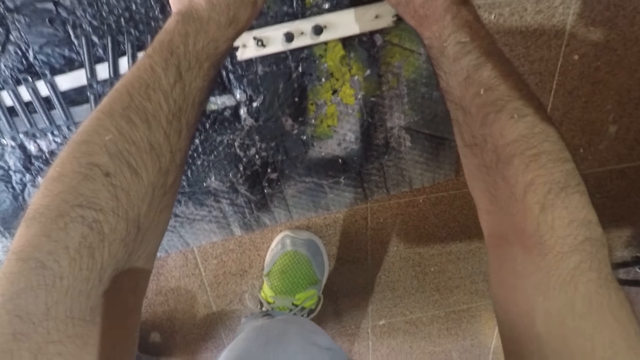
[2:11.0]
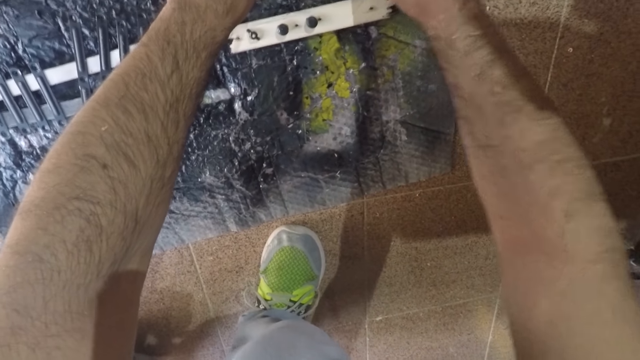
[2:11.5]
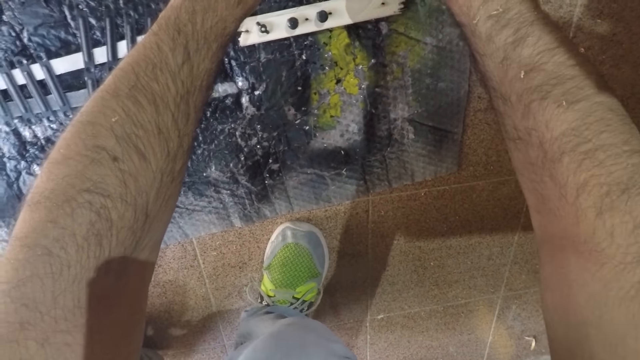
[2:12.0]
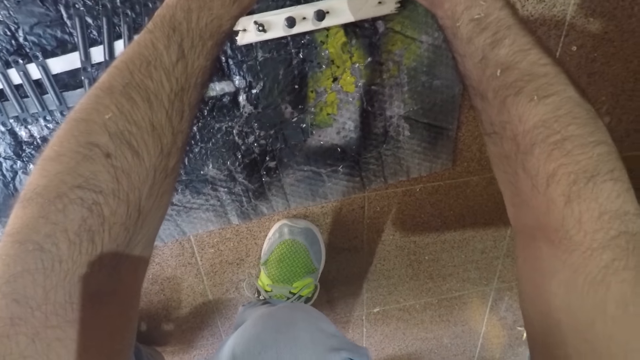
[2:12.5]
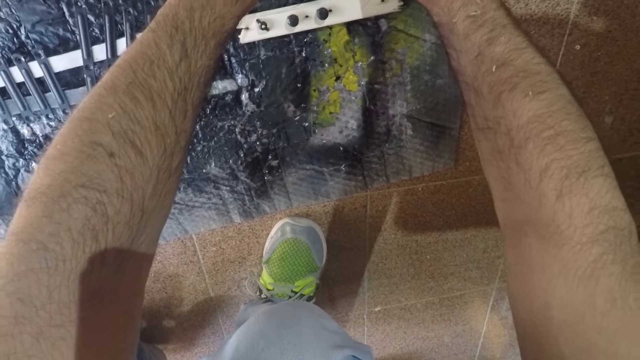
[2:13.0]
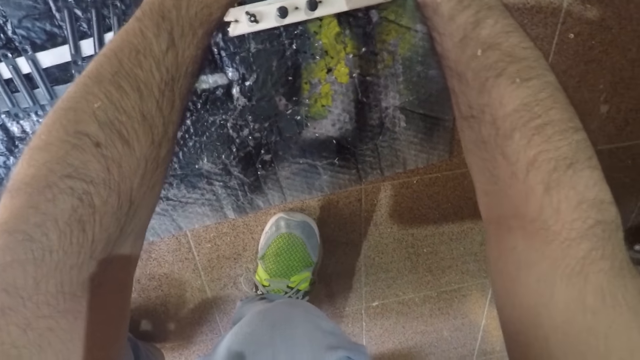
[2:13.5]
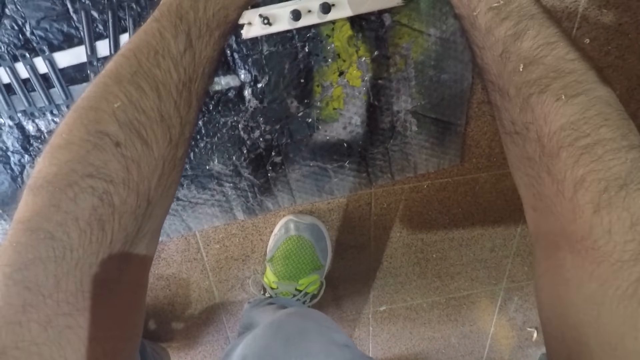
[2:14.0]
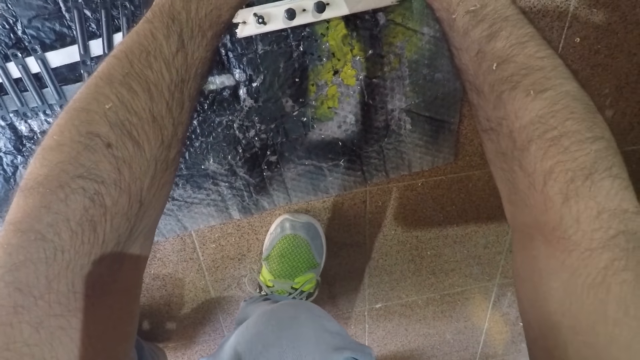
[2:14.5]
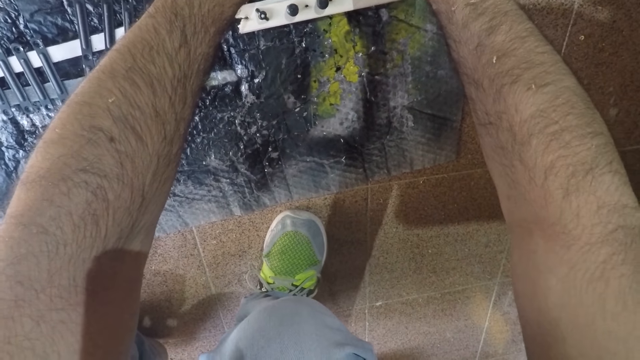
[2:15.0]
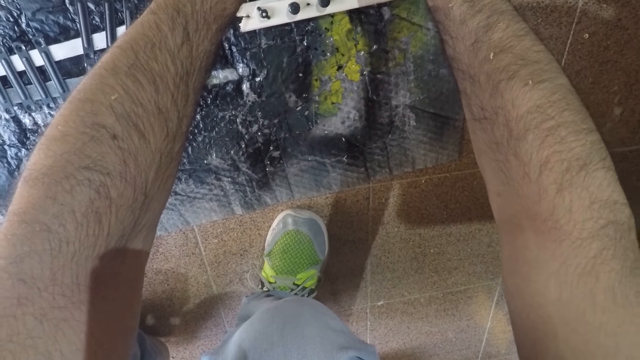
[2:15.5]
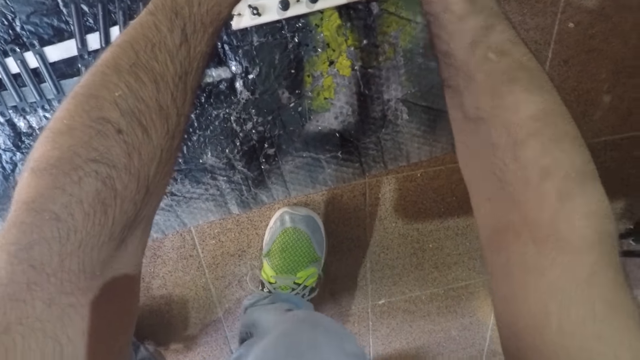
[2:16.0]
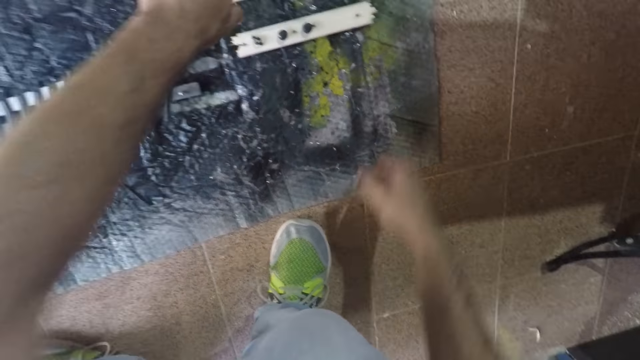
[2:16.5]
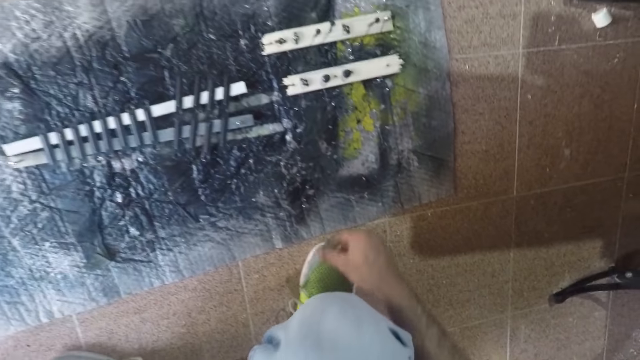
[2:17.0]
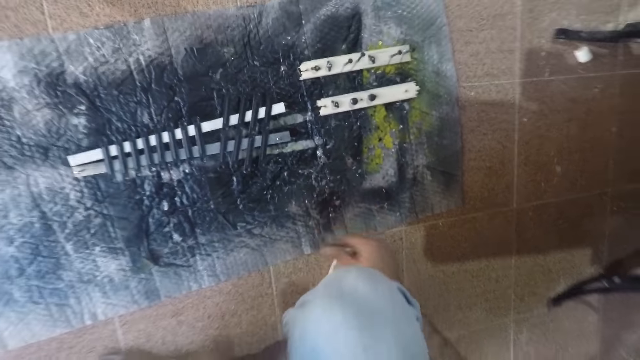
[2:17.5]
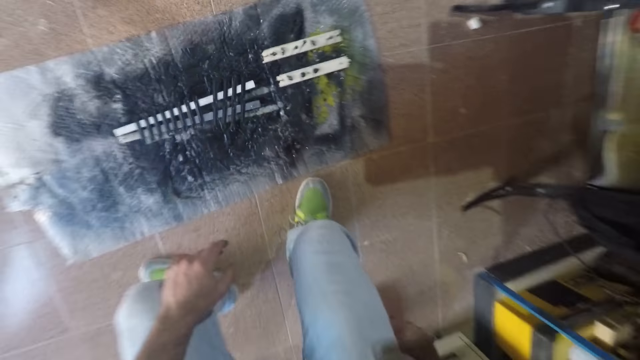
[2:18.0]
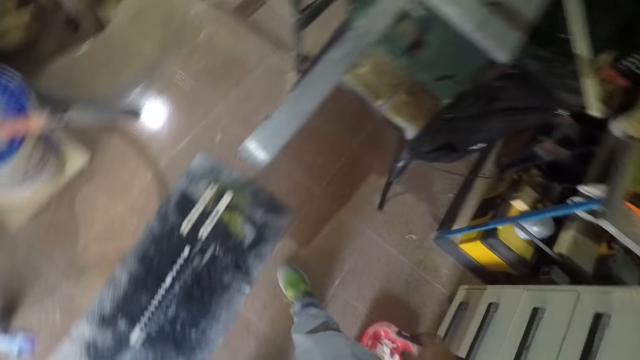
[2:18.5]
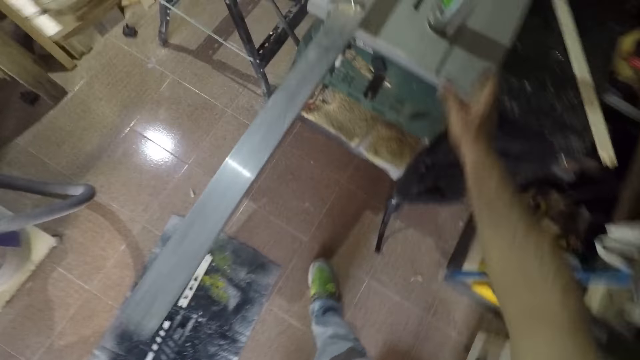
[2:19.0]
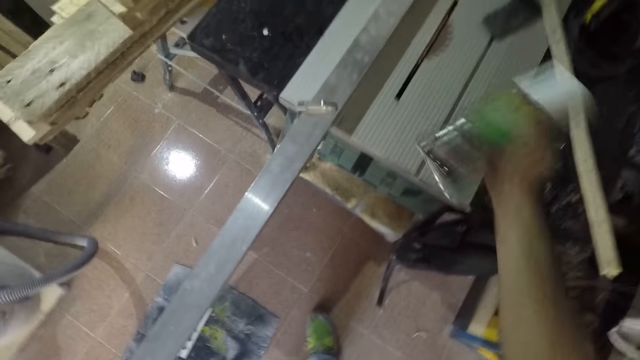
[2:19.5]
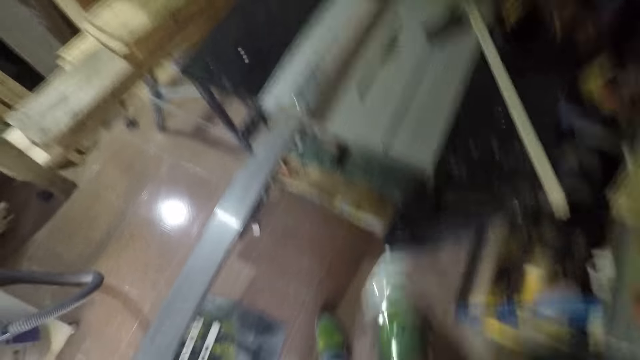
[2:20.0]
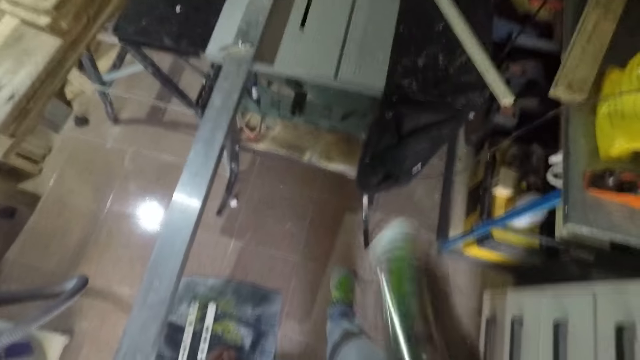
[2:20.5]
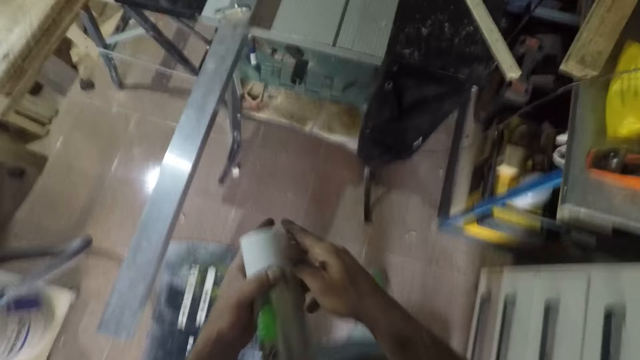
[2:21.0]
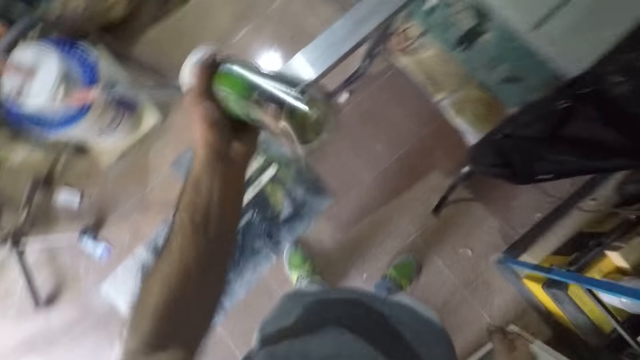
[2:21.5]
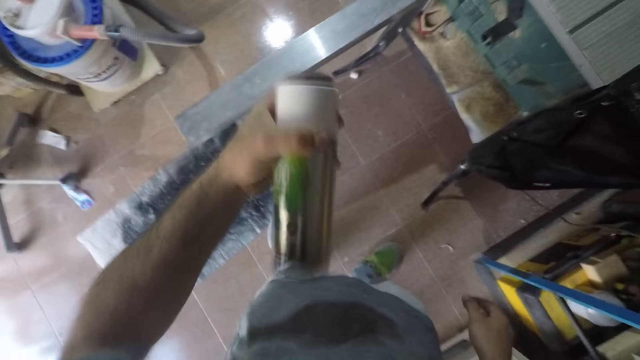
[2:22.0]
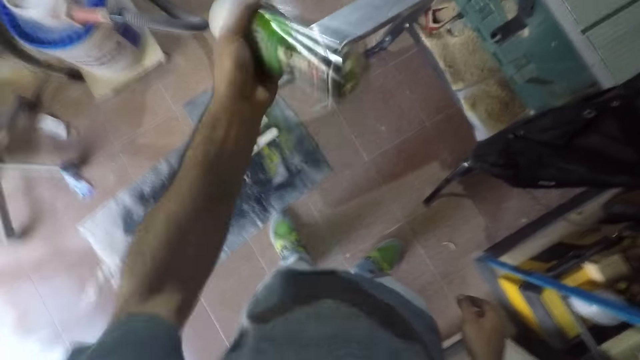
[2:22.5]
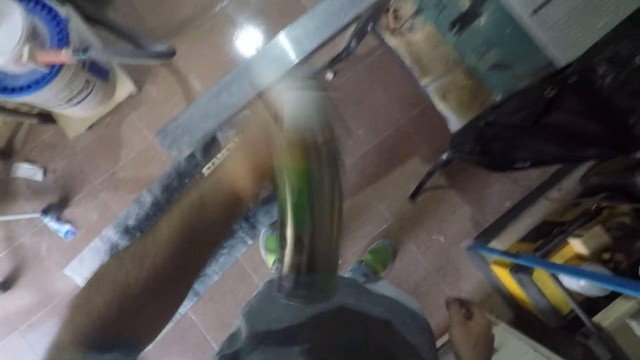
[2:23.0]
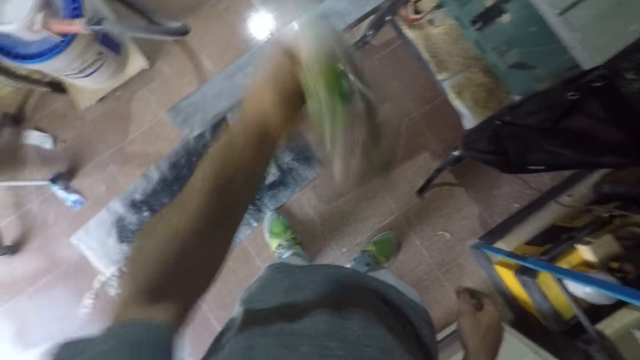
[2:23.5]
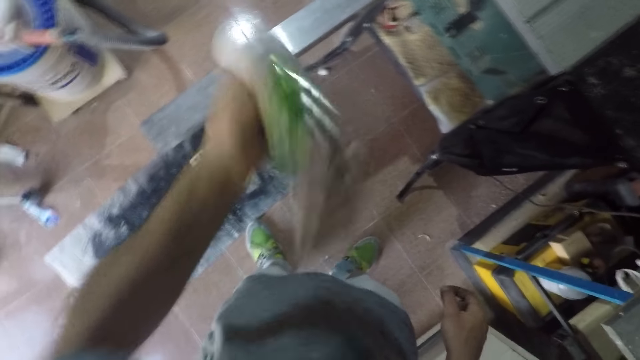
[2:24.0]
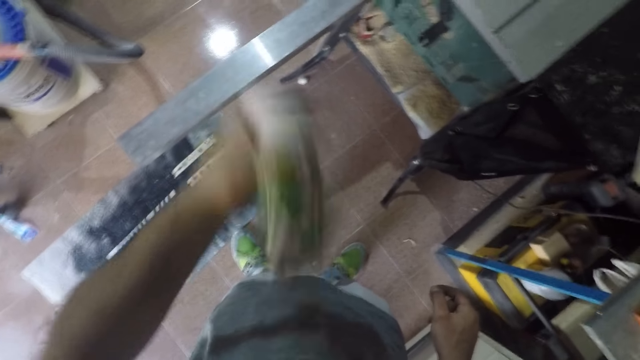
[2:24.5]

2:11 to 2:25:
The camera wearer stands up. They pick up the spray paint or spray bottle. They shake the spray paint.

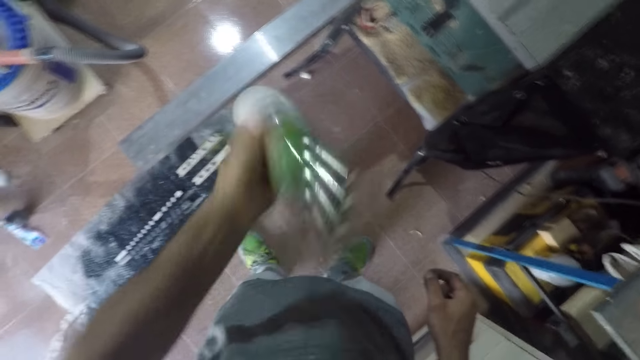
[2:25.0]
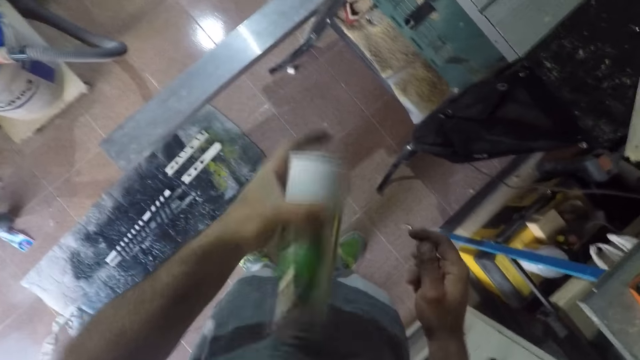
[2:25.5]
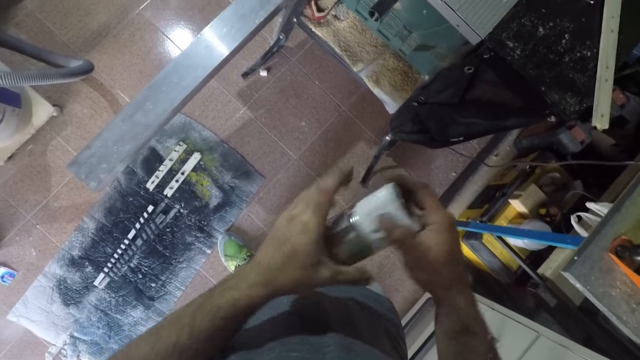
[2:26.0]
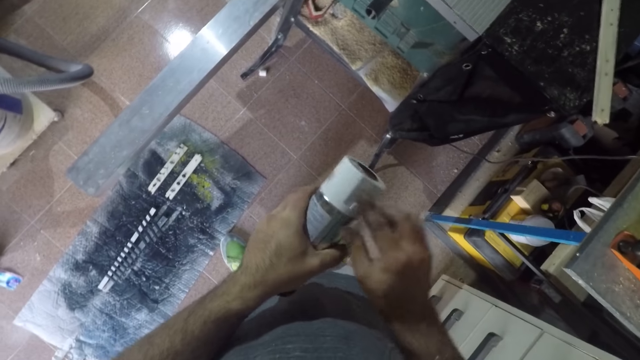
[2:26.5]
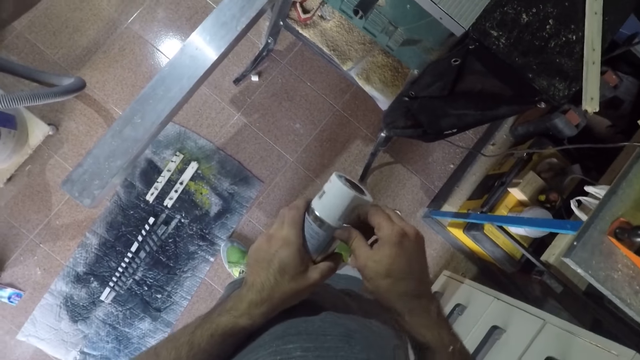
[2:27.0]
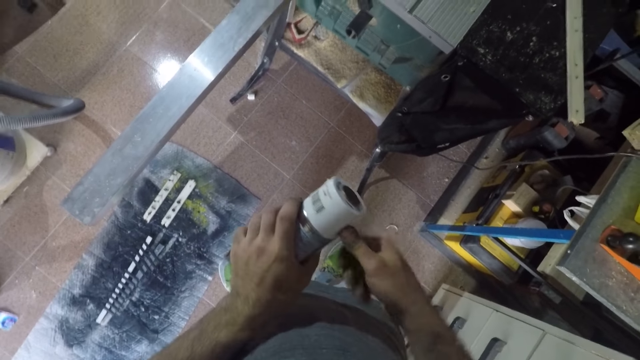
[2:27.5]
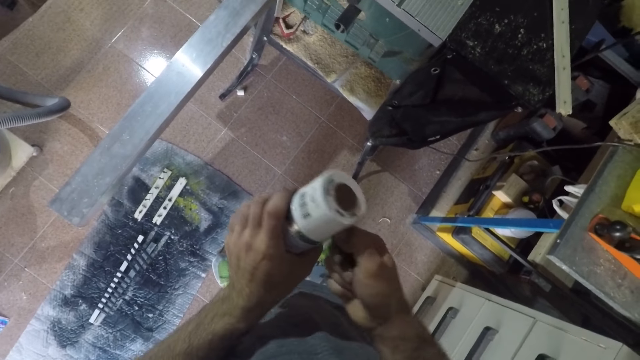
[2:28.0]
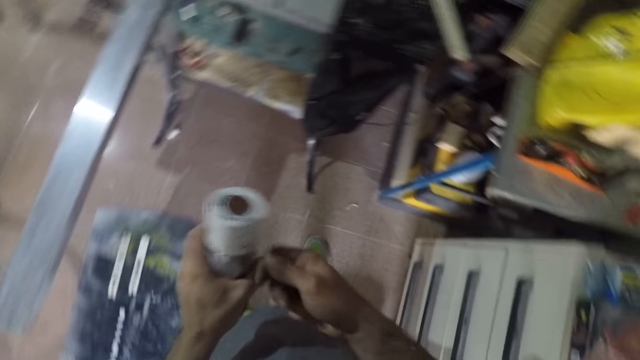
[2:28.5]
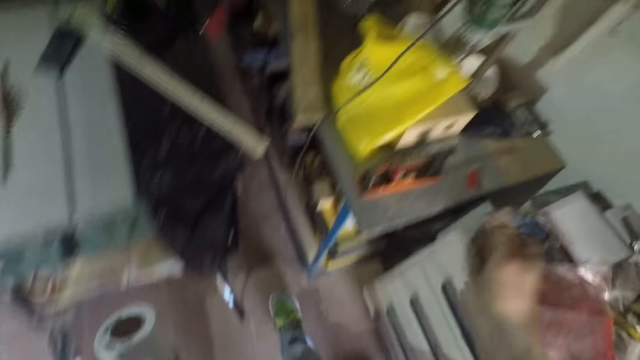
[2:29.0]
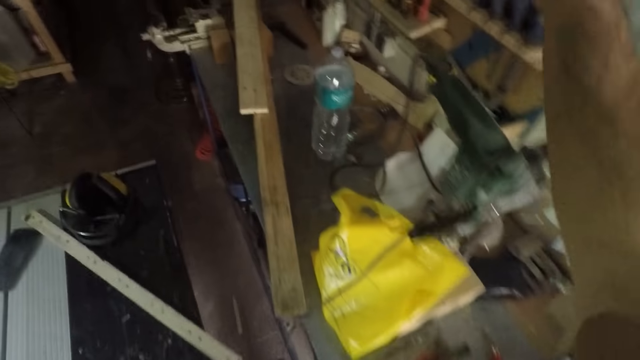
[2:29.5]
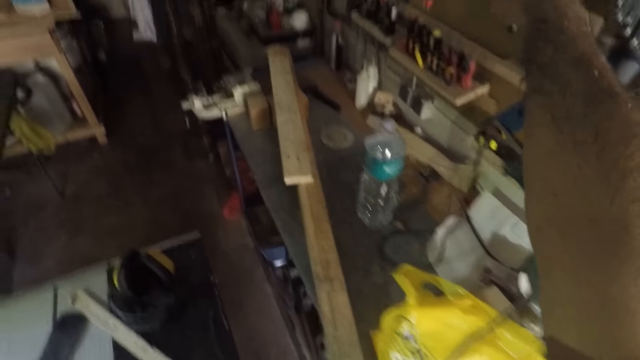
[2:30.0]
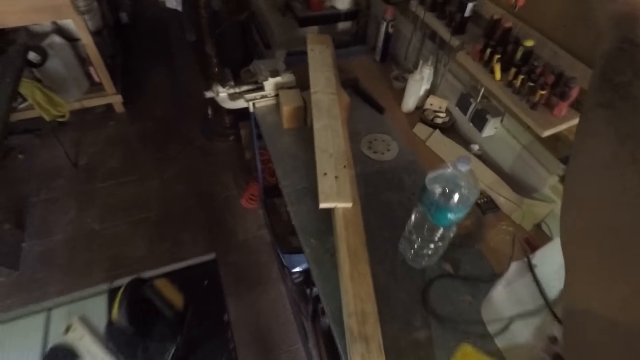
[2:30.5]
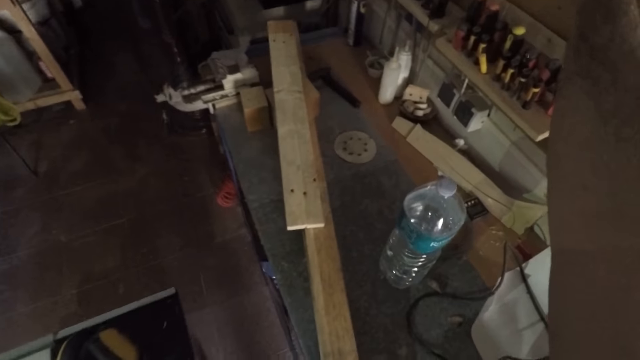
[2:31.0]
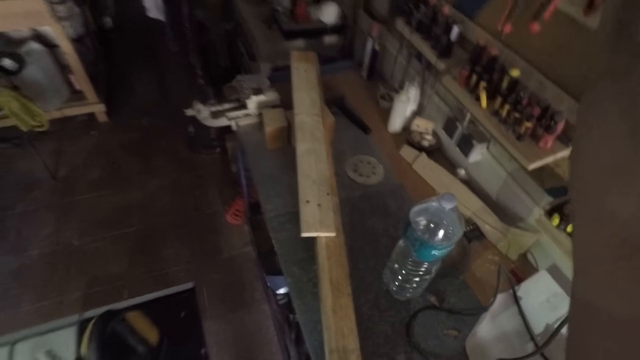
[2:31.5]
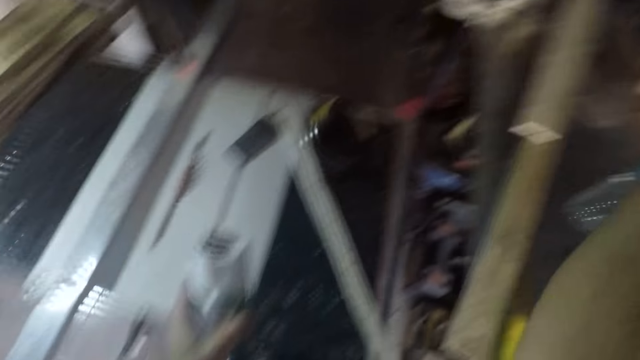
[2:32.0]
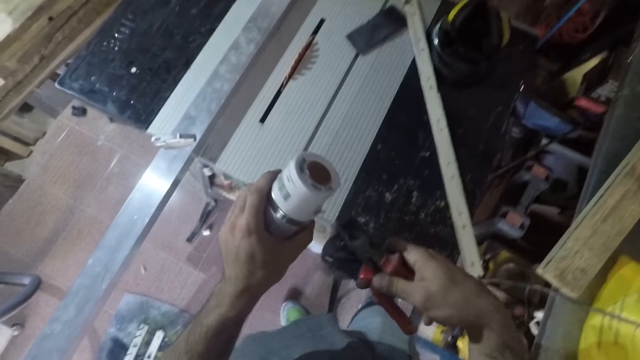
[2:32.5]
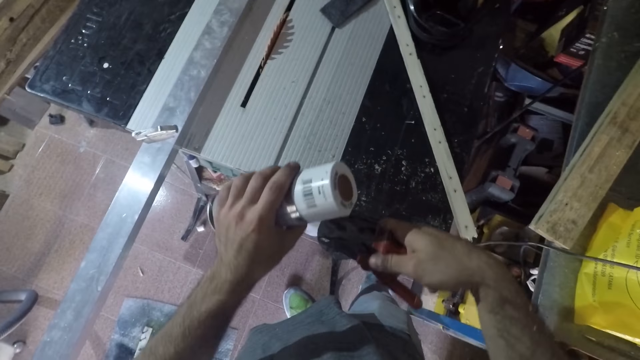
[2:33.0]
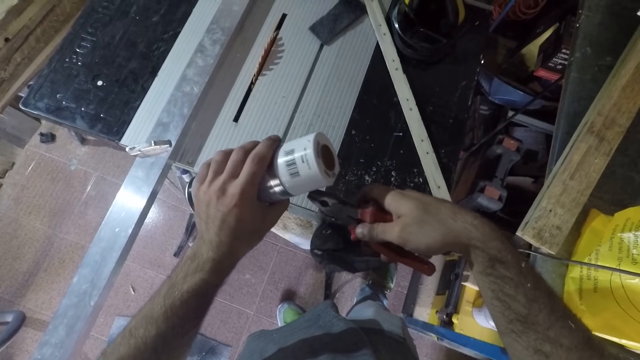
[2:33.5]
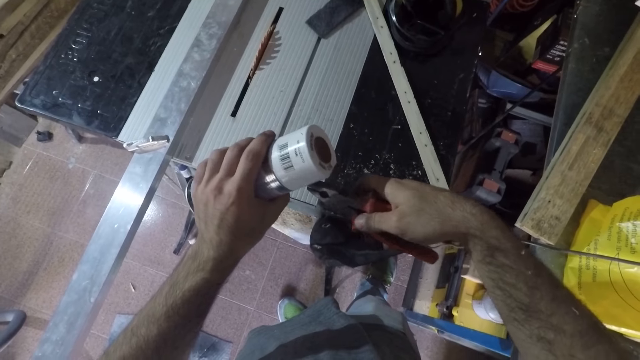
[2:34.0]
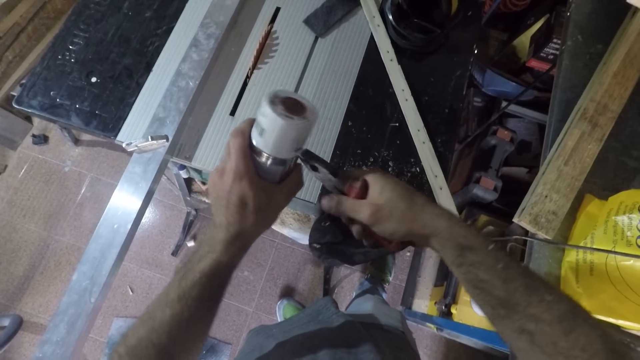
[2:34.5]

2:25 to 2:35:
The camera wearer touches the spray paint. They pull the plug. They take a plier. They use the plier on the spray paint.
